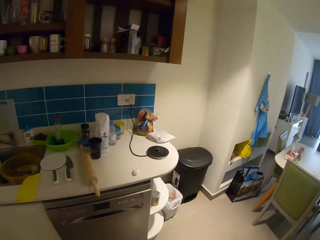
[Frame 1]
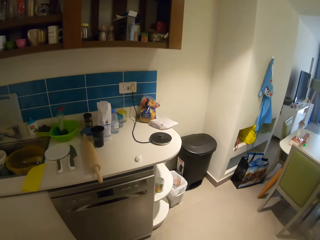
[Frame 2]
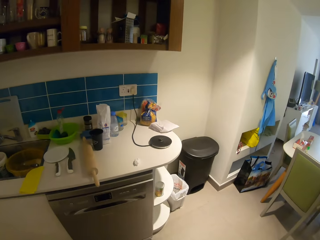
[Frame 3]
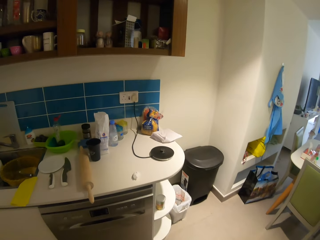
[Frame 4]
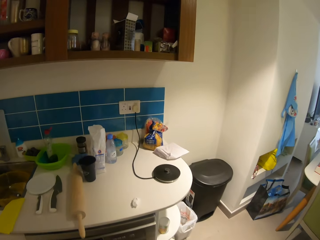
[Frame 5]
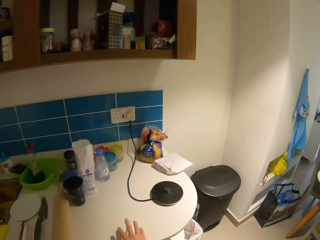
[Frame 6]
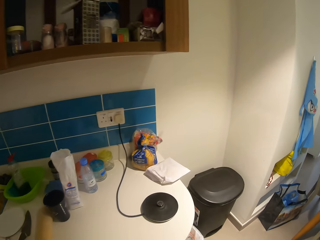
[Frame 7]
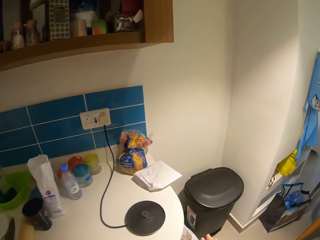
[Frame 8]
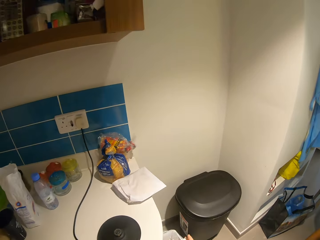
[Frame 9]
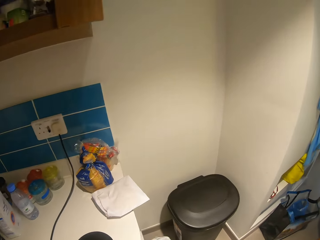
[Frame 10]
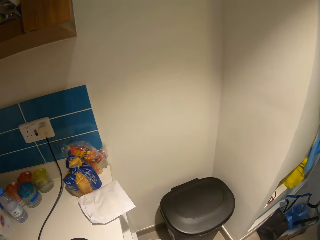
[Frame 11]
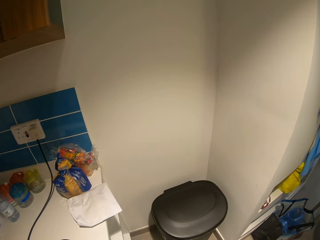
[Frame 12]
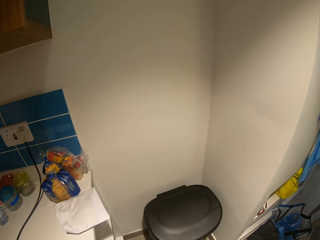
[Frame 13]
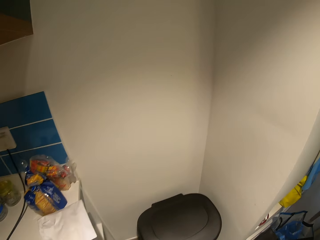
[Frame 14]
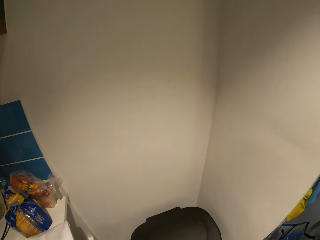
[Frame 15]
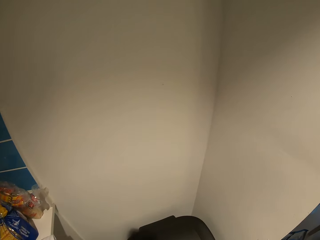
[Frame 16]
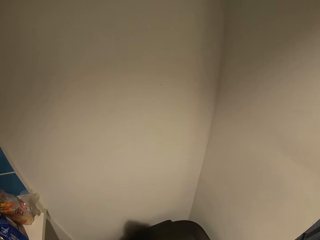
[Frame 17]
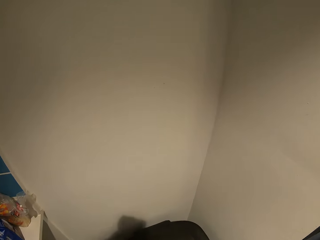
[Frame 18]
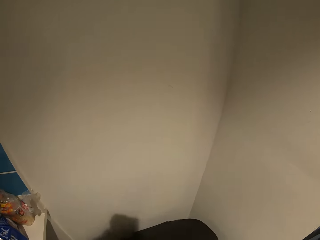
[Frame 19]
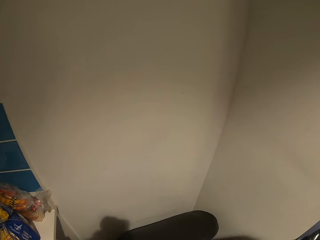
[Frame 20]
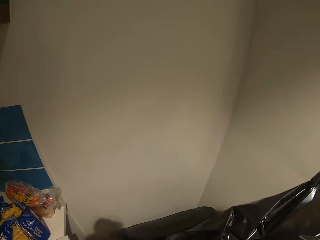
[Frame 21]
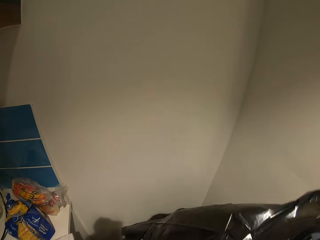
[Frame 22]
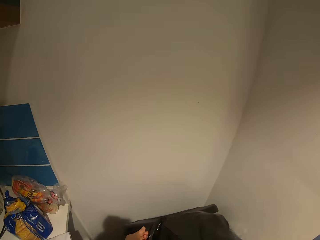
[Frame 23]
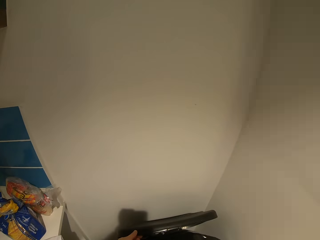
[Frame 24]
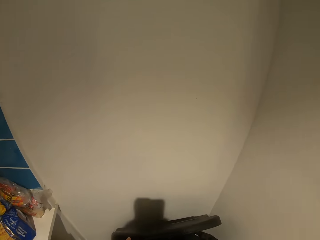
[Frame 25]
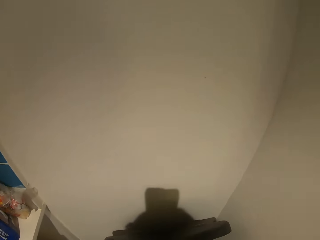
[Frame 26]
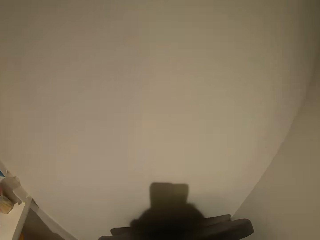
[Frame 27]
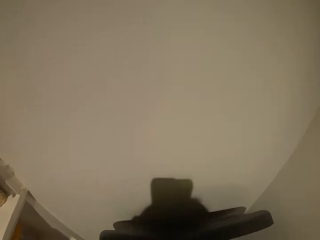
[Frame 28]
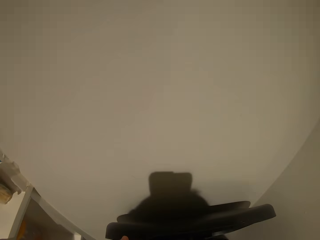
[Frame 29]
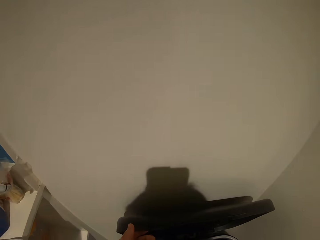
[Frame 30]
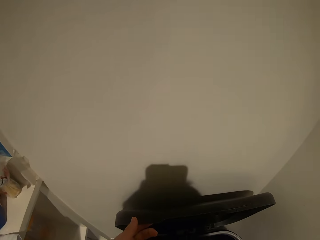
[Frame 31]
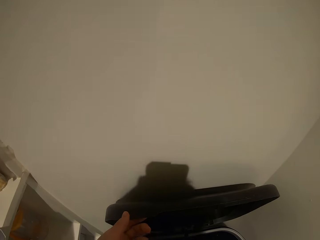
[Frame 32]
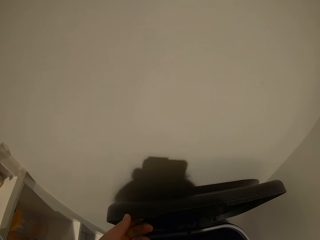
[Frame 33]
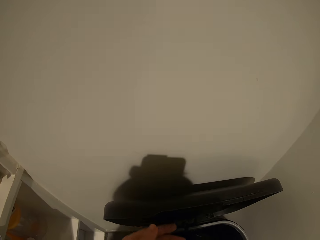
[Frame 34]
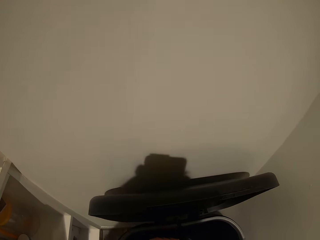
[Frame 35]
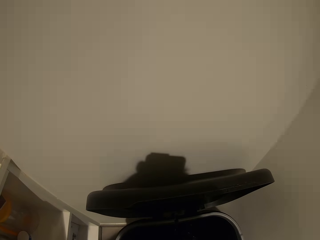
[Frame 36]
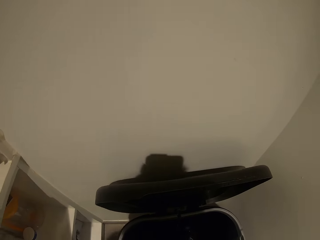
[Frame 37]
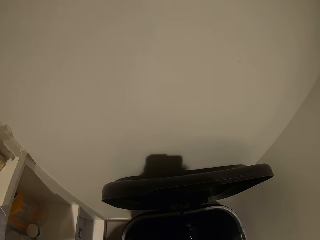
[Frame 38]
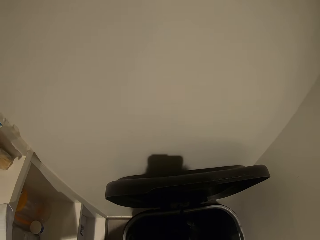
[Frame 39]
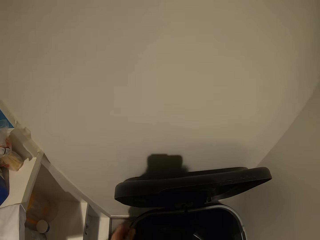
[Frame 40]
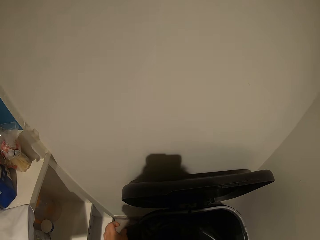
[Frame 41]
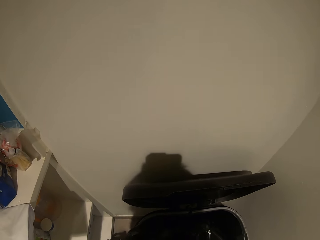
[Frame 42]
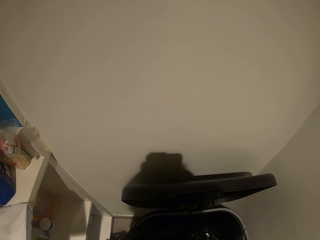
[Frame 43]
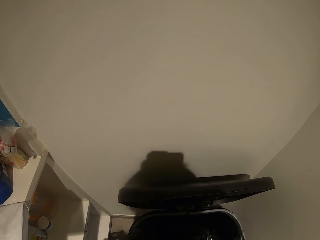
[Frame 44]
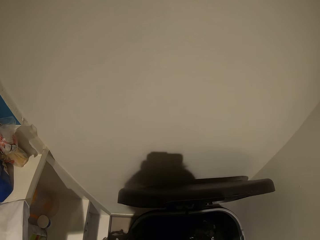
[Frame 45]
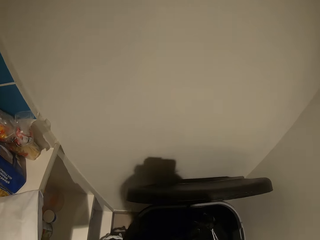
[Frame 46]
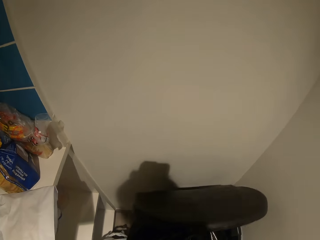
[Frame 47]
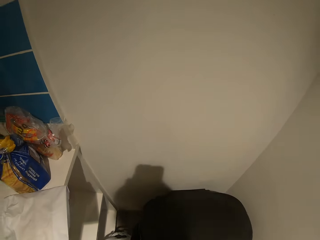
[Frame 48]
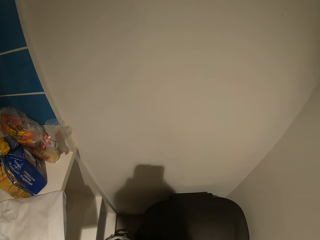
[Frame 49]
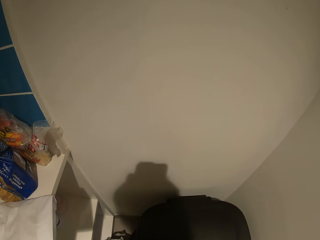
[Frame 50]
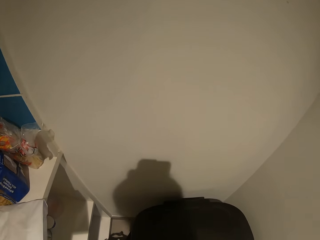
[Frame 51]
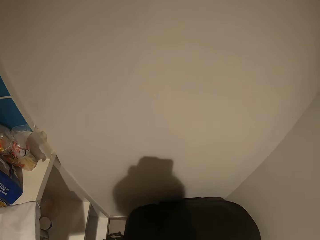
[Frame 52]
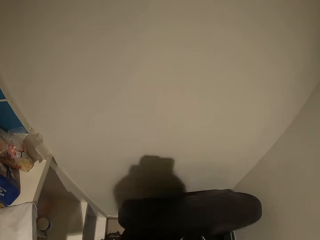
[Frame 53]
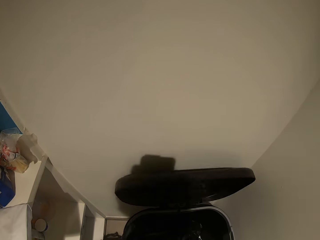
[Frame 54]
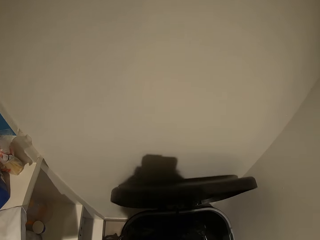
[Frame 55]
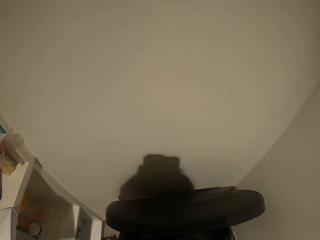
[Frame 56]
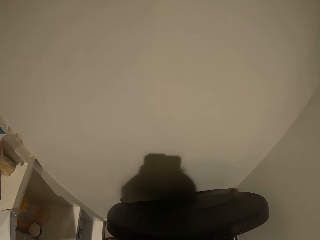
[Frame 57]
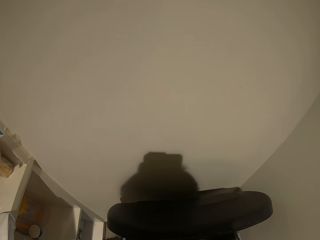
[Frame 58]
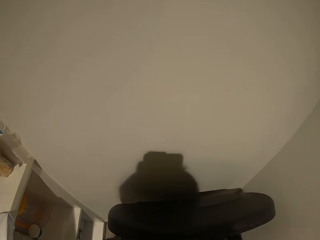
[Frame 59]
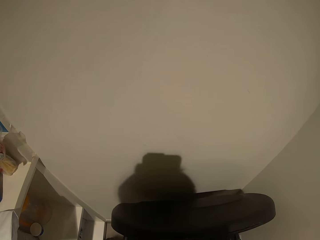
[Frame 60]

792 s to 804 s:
The camera wearer lifts the polythene paper. They adjust the polythene paper in the dust bin. They put the trash bag in the trash can.

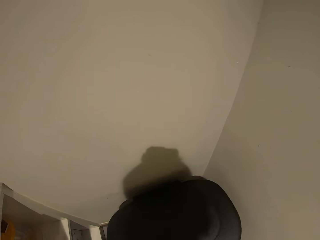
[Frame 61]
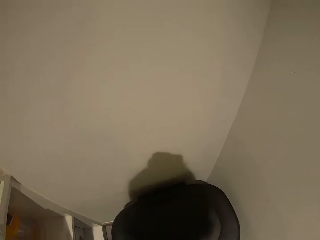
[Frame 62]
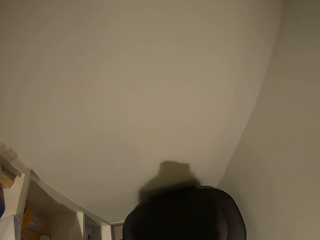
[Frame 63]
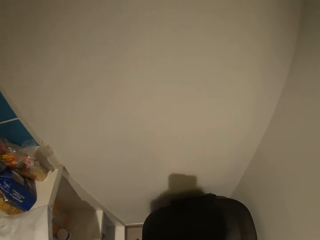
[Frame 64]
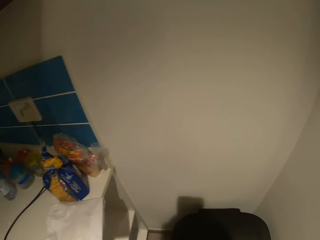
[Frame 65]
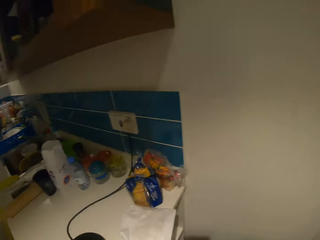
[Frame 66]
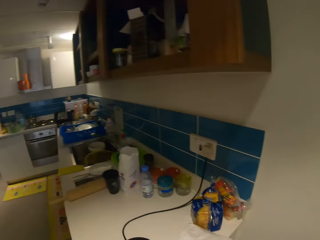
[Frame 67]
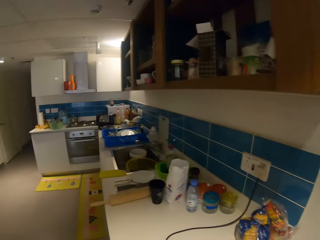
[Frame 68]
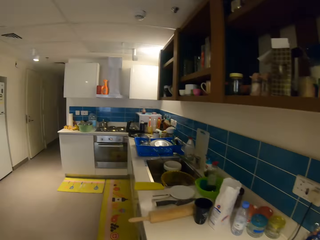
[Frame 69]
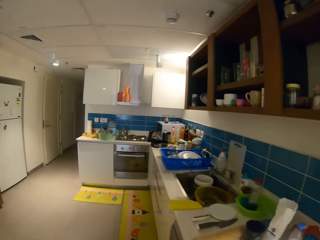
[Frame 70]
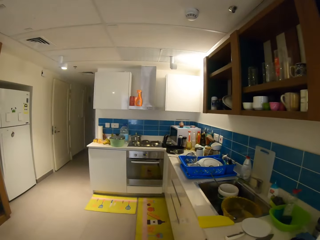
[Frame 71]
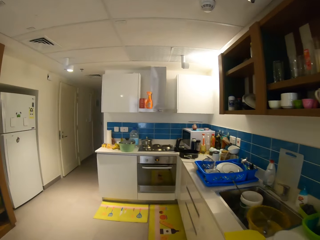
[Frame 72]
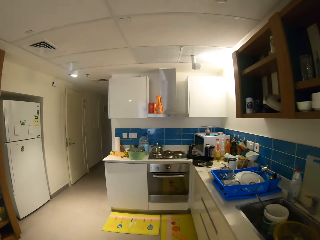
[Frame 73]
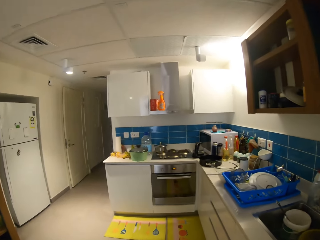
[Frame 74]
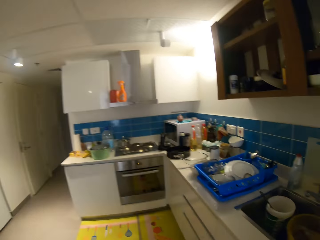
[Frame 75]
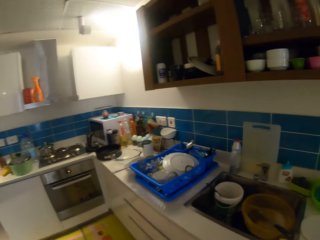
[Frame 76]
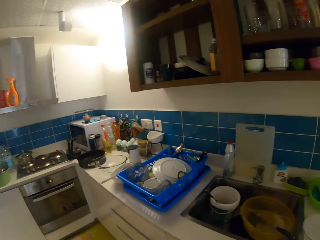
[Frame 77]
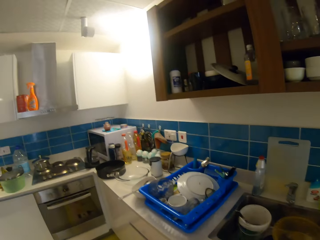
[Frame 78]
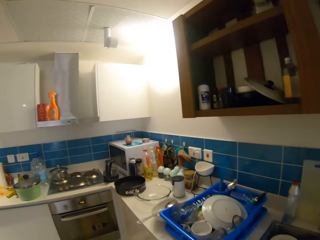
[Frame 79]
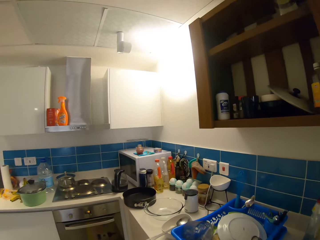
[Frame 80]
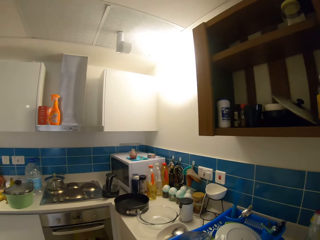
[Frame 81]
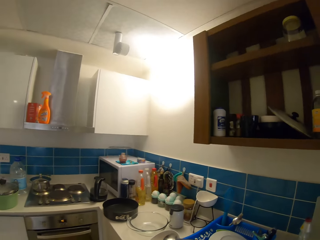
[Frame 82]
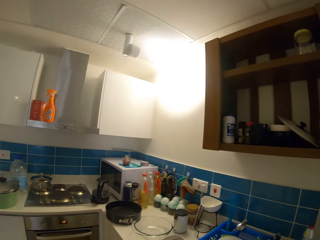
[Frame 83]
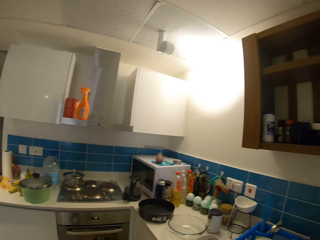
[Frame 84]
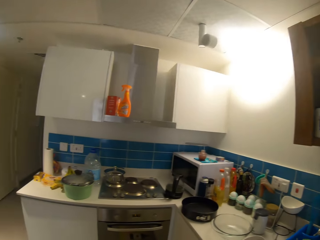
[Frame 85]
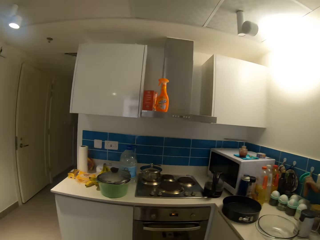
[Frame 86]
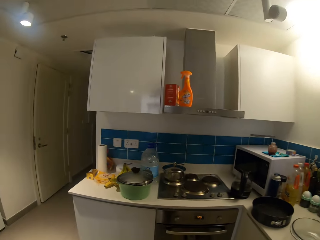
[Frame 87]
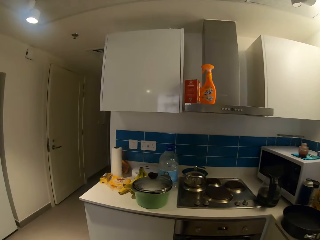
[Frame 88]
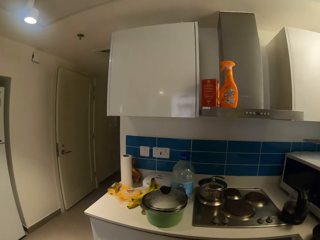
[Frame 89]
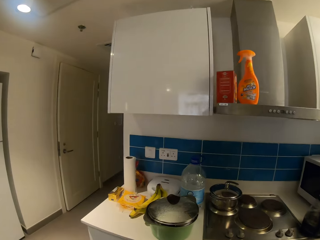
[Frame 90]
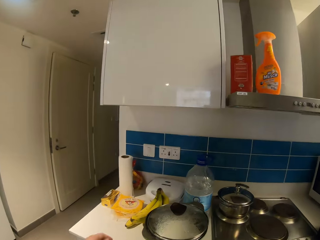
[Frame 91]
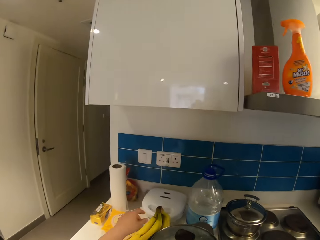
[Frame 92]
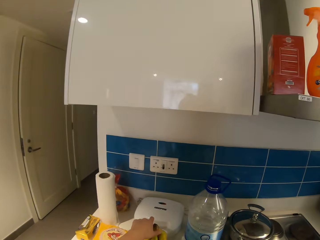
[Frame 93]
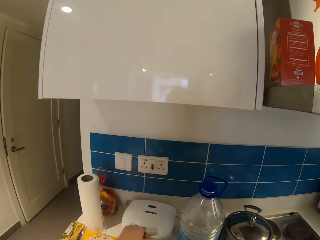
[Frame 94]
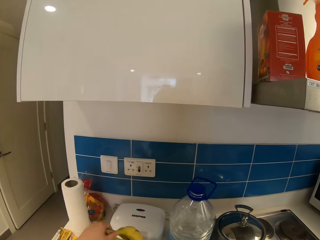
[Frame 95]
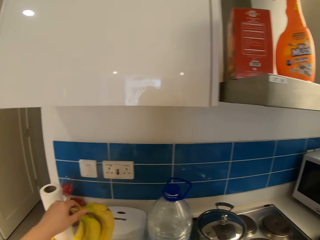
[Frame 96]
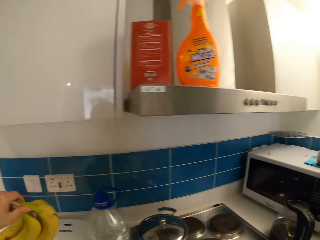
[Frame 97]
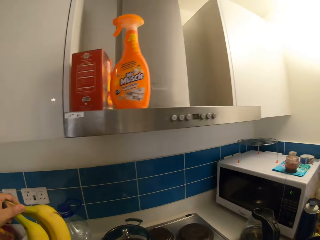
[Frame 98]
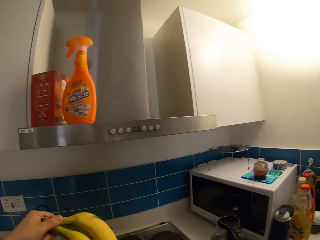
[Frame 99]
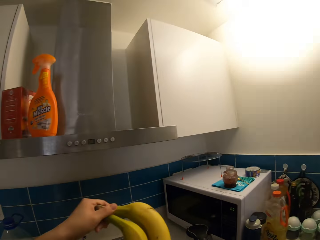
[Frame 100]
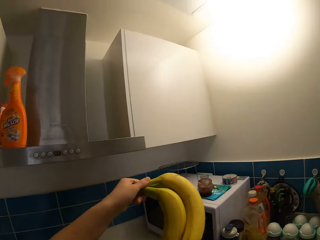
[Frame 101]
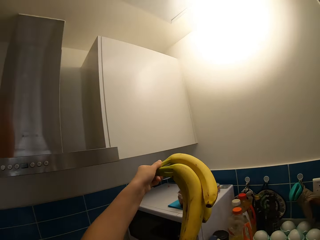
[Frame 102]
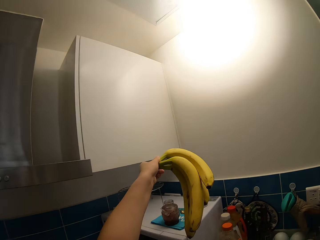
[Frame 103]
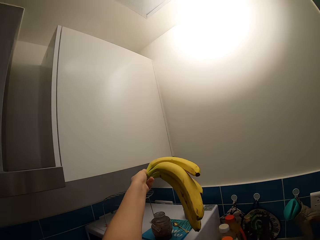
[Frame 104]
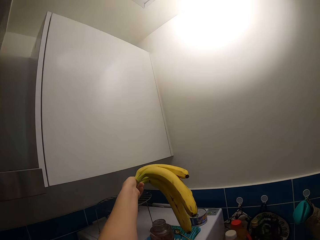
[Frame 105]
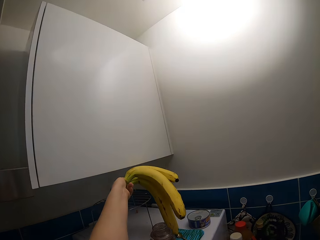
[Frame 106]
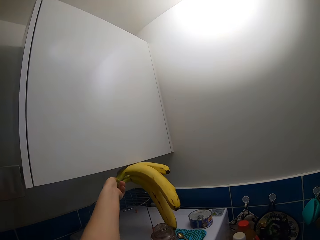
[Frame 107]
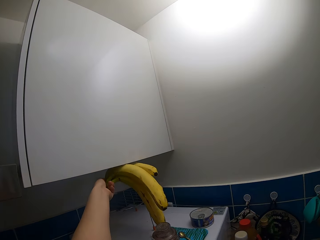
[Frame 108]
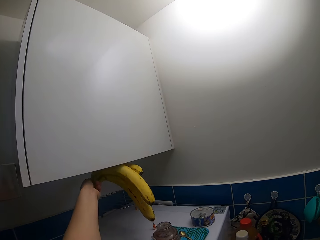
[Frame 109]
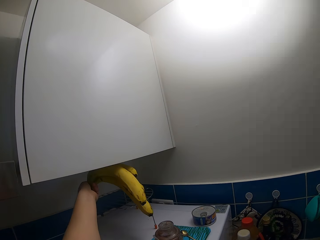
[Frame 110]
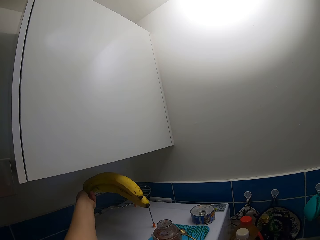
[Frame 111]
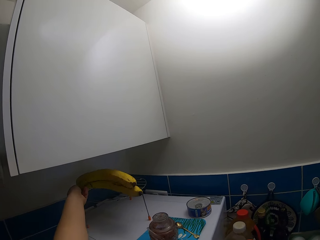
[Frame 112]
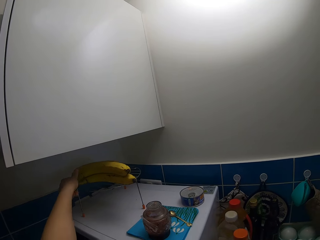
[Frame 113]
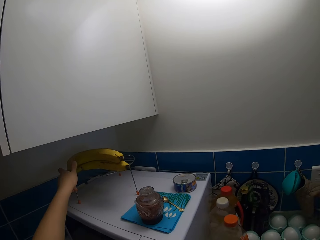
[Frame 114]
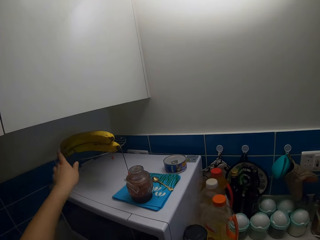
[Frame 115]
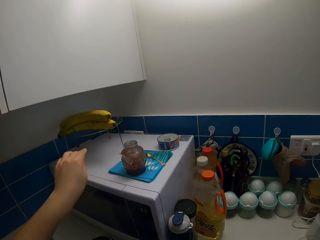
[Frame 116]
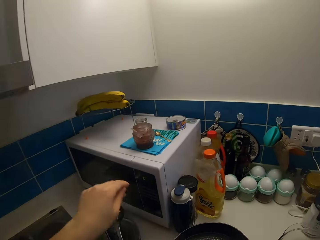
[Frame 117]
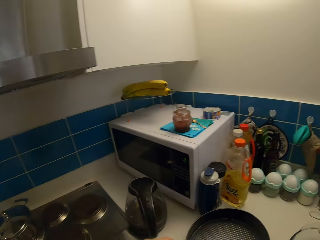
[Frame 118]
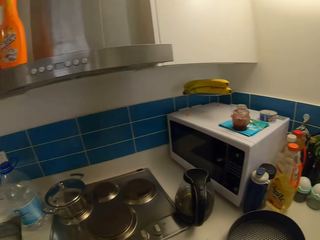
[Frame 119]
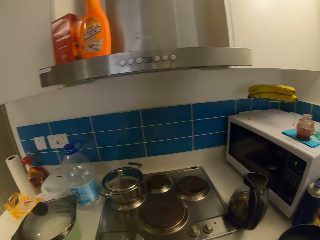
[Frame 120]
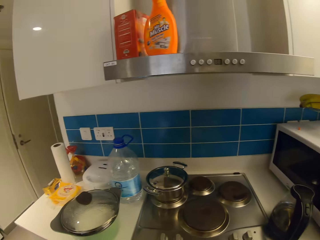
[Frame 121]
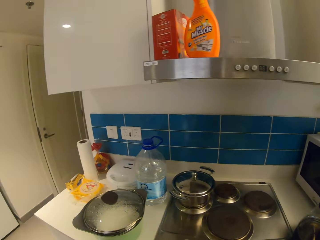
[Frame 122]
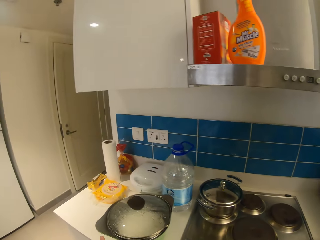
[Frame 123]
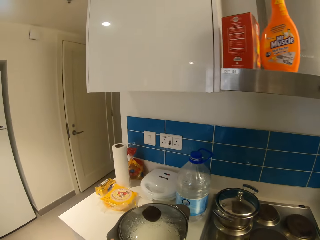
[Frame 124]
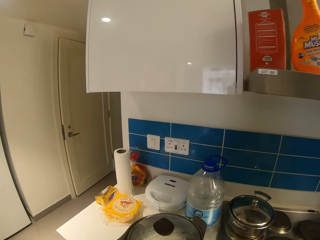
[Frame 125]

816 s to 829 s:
The camera wearer closes the dust bin. They walk around the house. They carry plantain. They take bananas. They keep the plantain on a tray.
